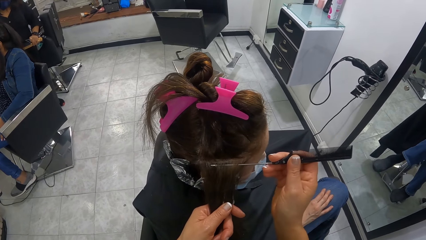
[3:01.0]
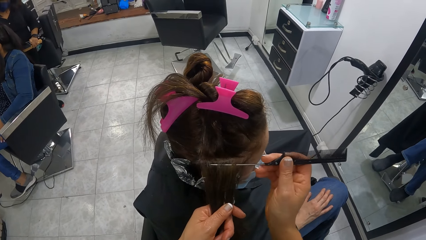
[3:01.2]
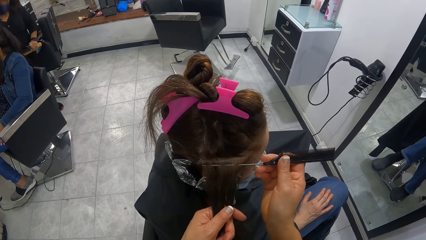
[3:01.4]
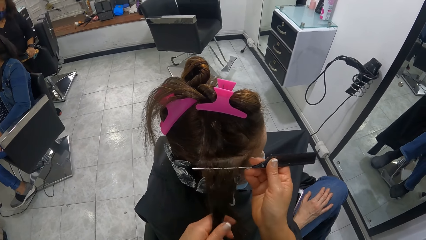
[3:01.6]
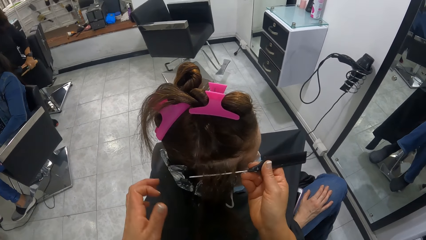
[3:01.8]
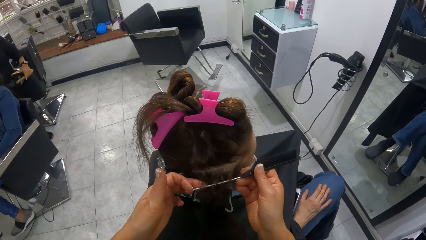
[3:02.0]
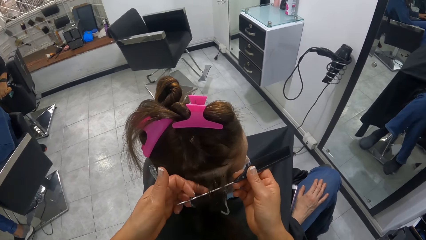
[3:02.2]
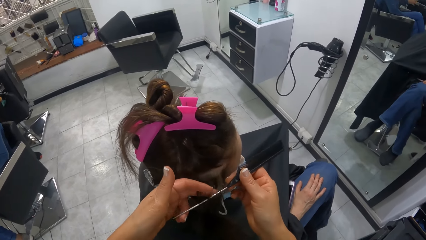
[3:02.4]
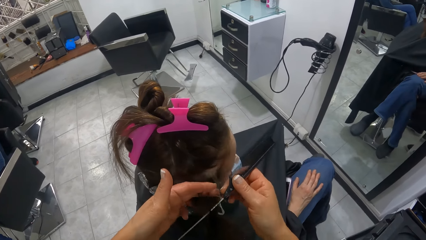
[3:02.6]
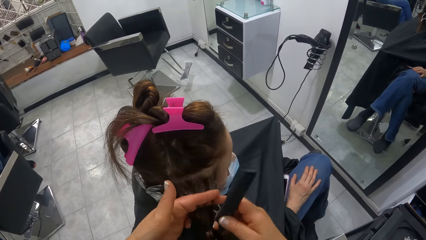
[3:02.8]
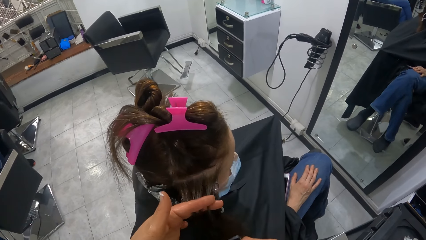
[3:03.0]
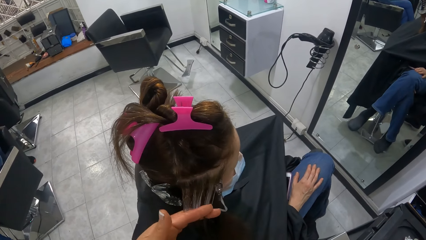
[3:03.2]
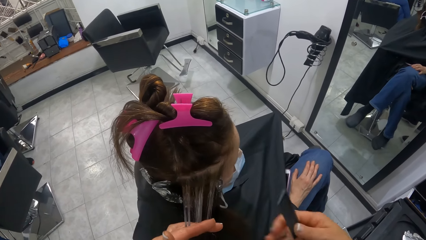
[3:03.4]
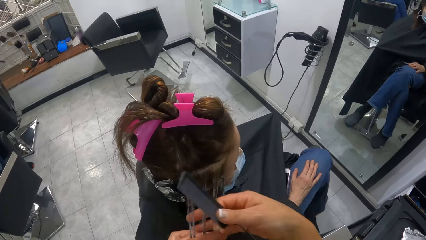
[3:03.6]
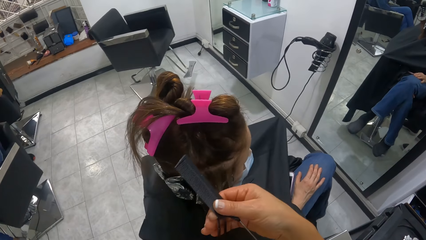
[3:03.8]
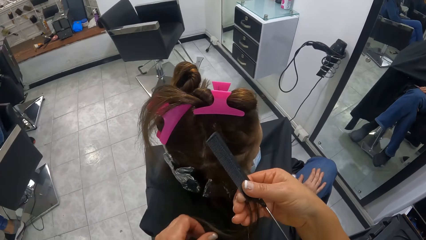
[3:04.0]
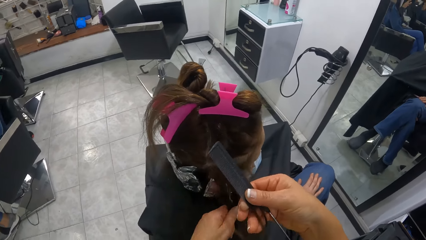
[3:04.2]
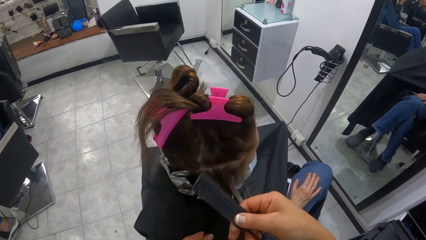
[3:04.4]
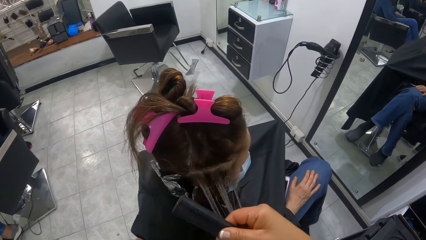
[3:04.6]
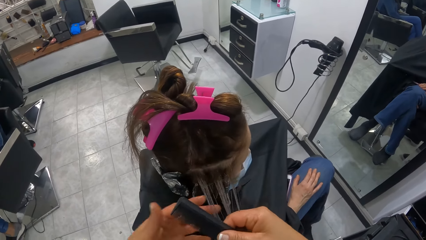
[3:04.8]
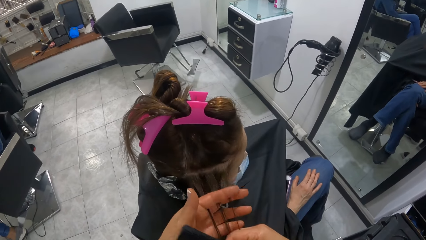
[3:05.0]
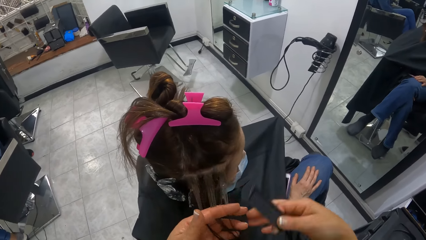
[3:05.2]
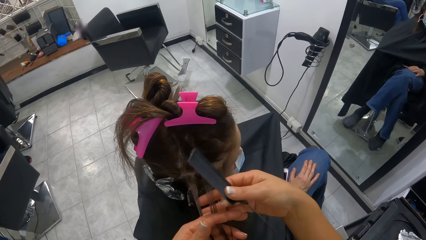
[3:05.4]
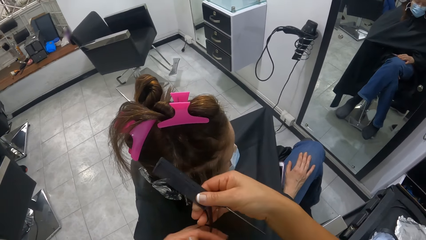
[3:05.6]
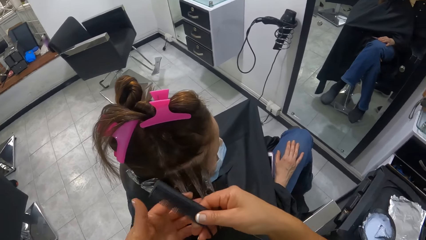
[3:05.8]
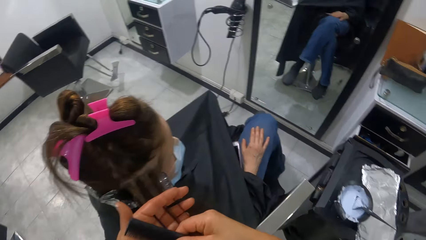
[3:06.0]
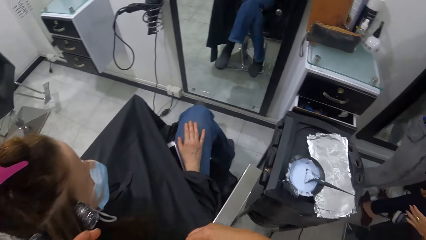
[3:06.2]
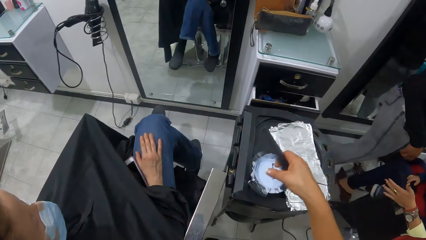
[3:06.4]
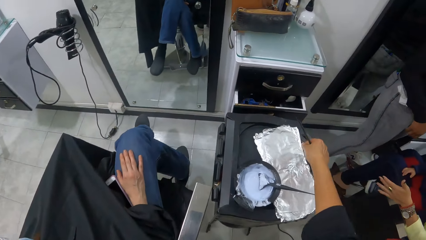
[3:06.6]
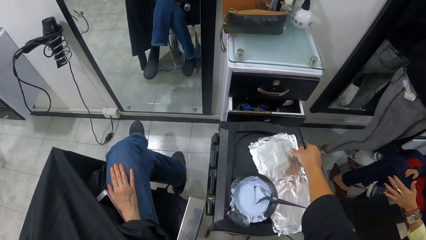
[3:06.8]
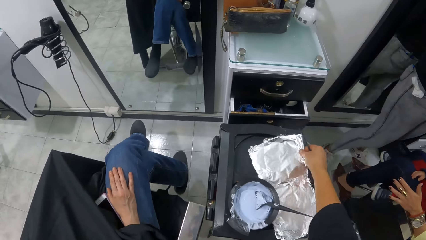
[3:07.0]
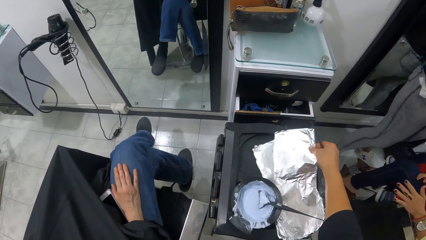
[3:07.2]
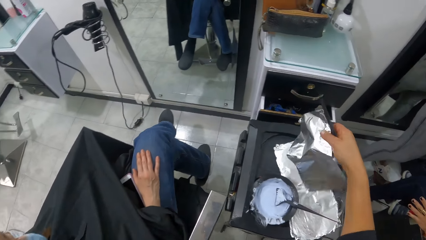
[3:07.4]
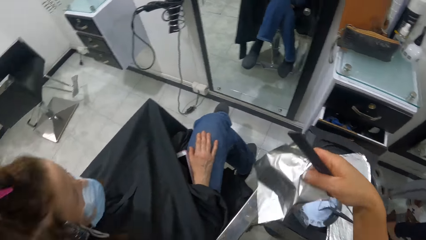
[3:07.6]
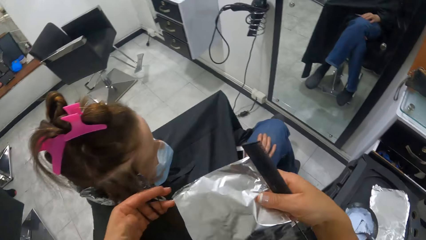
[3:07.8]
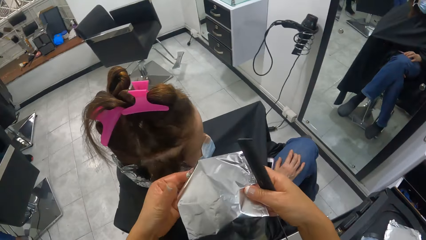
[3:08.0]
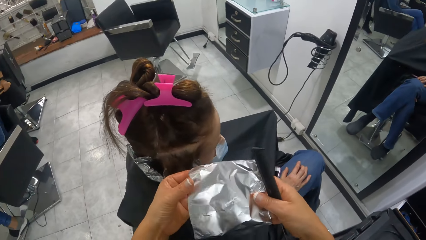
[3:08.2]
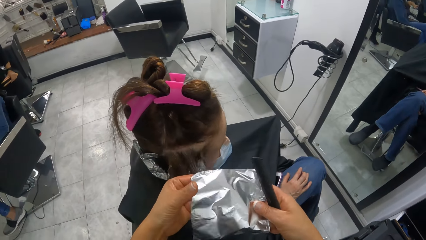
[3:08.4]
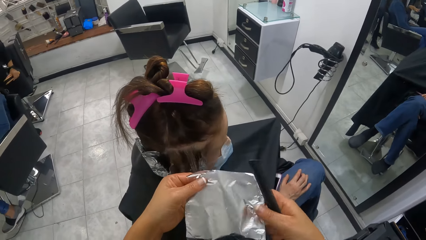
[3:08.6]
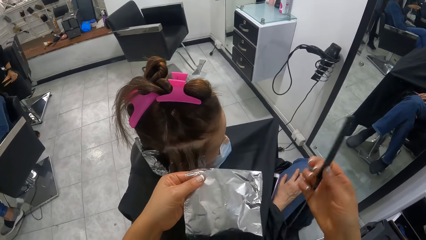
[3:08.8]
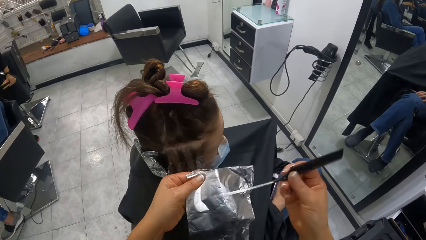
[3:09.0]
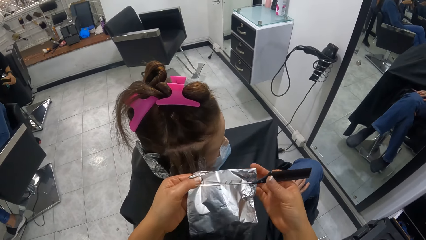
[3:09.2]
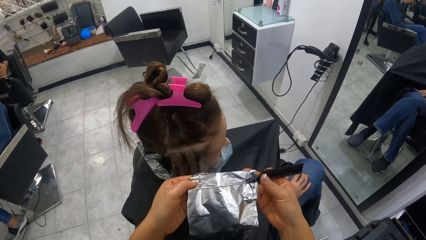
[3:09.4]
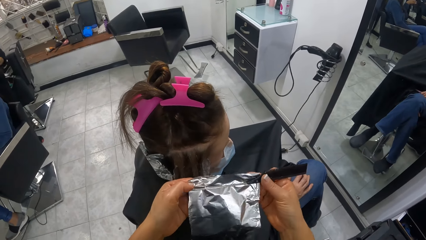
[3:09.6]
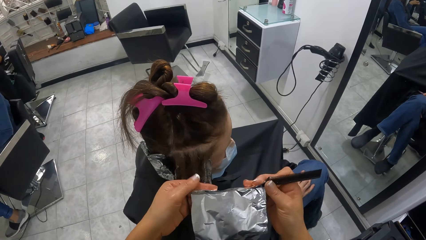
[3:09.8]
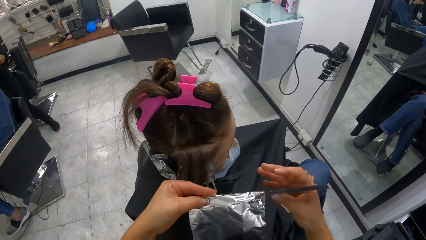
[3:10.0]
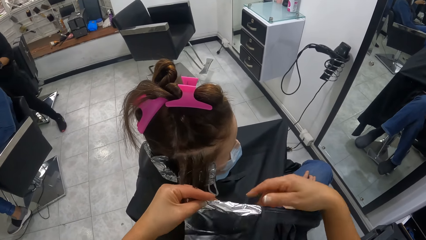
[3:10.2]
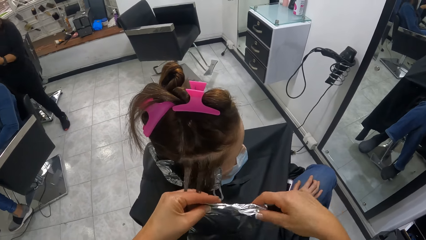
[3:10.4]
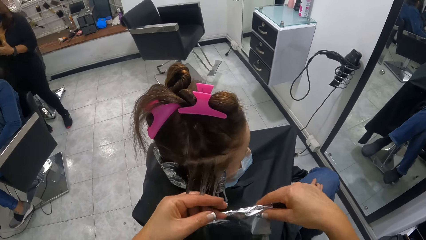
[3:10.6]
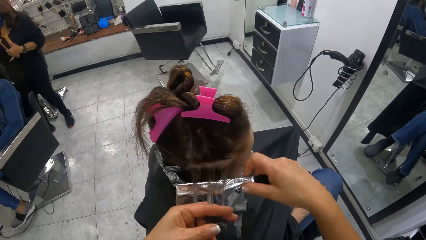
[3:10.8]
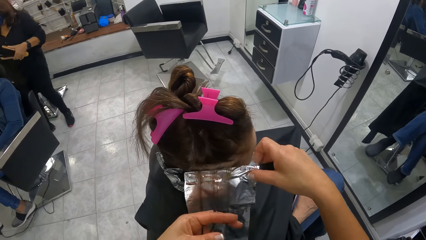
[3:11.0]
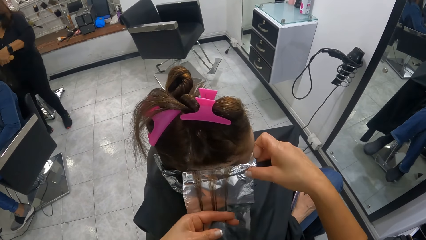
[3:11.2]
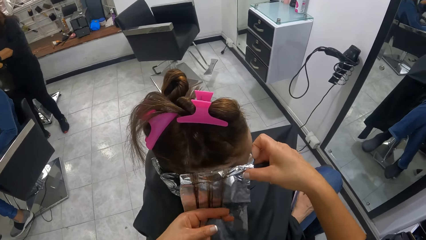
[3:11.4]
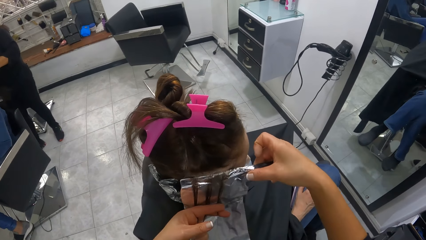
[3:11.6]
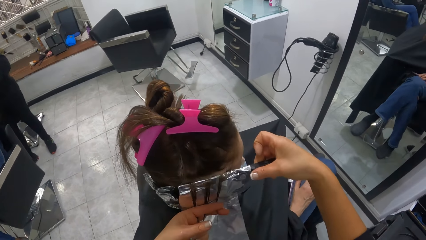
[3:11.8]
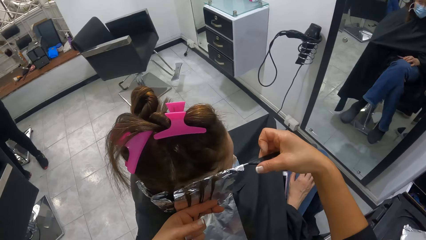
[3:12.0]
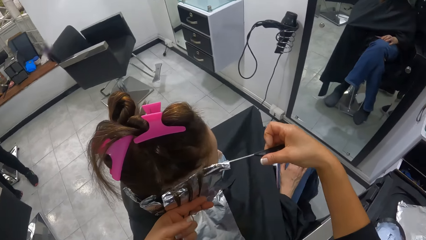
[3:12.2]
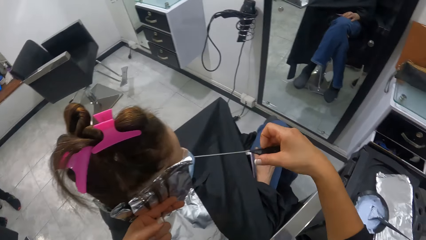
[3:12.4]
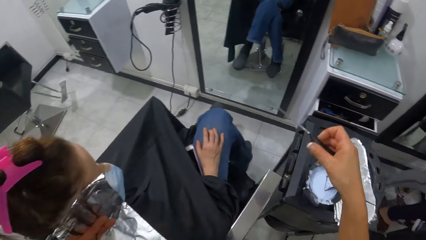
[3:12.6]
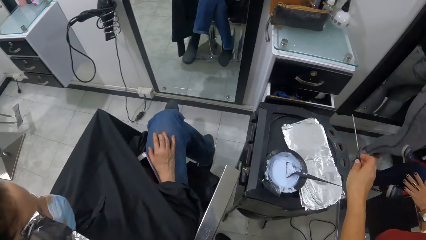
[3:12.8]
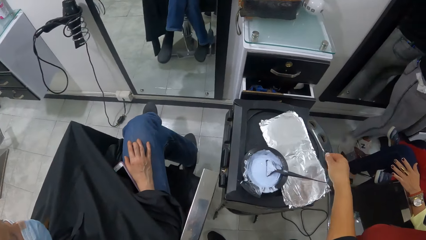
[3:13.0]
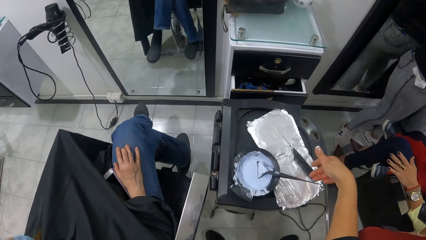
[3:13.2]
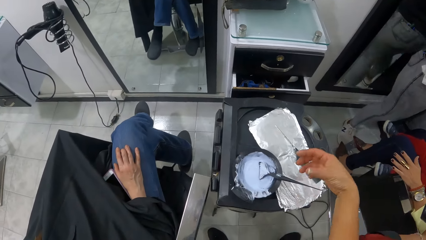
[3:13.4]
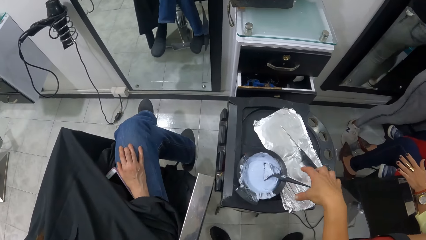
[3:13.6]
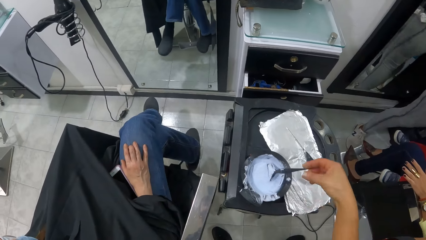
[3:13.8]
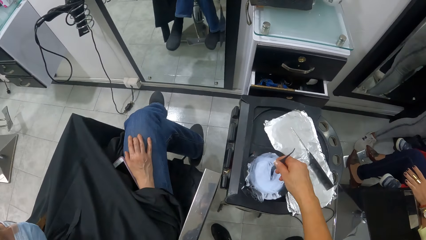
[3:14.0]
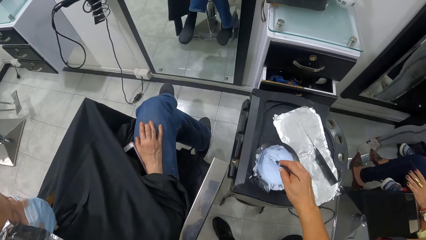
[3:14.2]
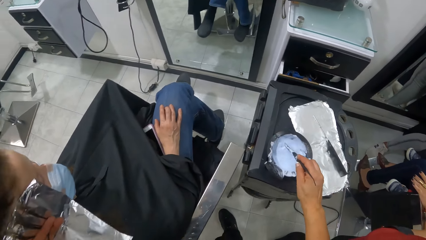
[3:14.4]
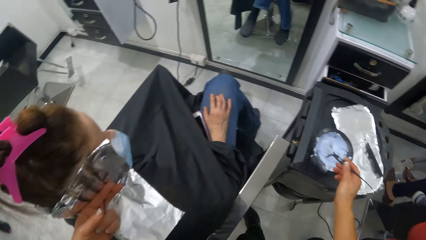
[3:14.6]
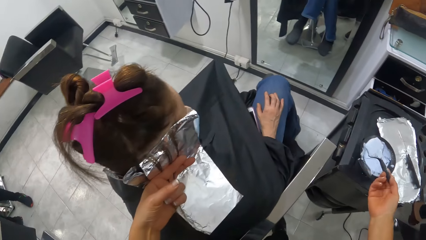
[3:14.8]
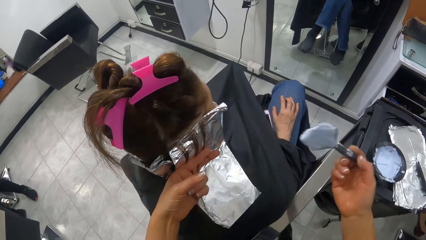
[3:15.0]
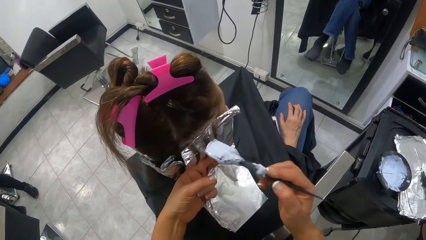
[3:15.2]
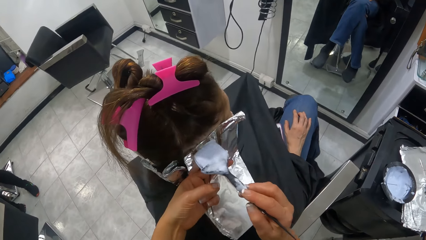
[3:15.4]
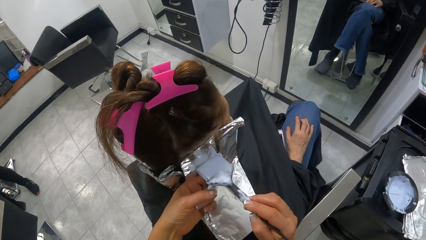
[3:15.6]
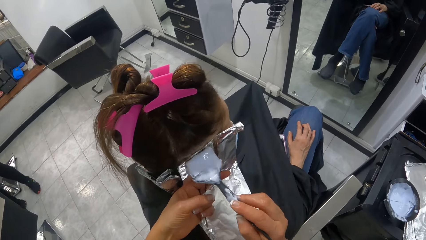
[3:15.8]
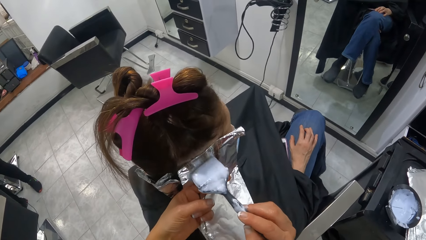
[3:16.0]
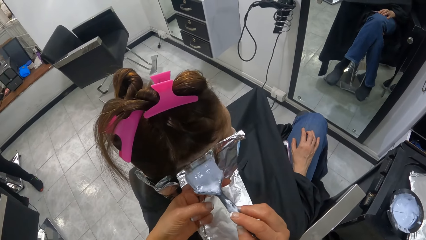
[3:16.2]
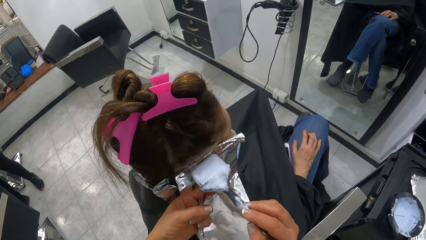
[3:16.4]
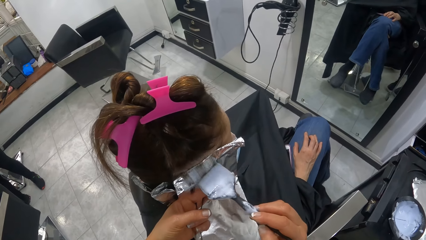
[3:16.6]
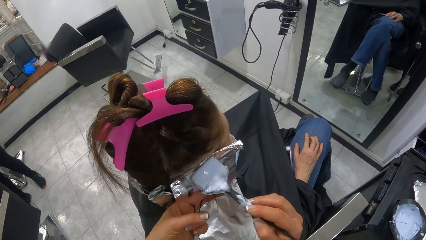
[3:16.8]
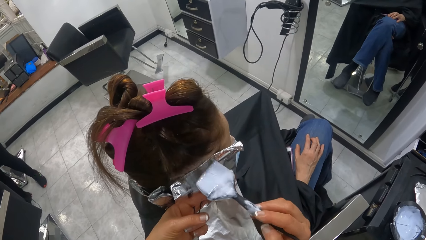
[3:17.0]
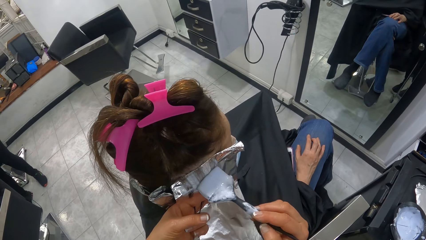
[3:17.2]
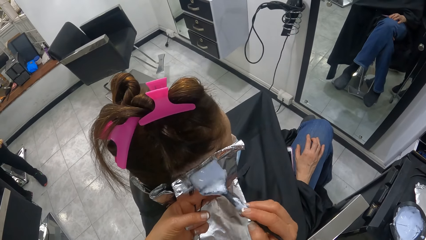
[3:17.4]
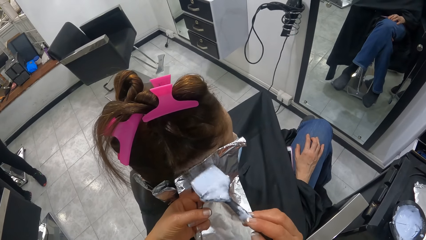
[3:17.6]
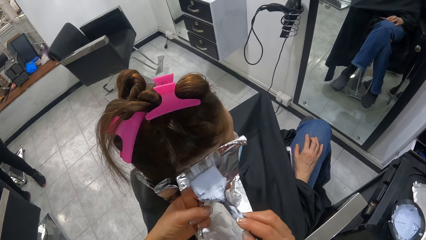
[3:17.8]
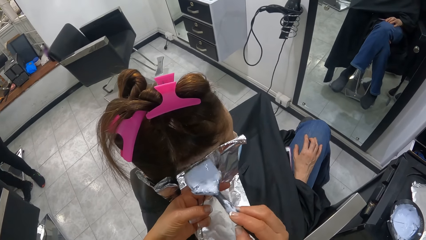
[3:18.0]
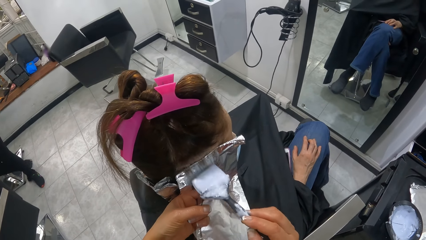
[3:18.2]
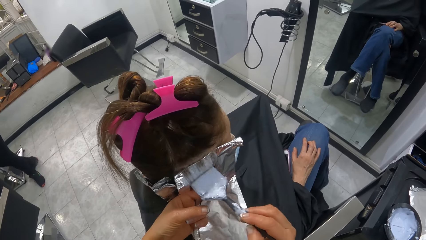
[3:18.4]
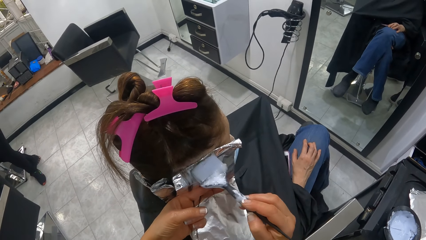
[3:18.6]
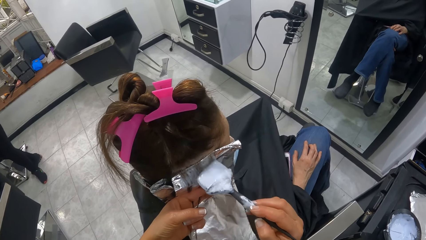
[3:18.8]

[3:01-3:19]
The camera wearer holds the hair of the woman with her left hand. She holds the hair of the woman with her right hand. She holds the hair of the woman with her left hand. She holds the hair of the woman with both hands. She holds the hair of the woman with her right hand. She holds the hair of the woman with both hands. She holds the hair of the woman with her left hand. She picks an aluminum foil from the table with her right hand. She holds the aluminum foil with both hands. She holds the aluminum foil with her left hand. She wraps the comb in her right hand with the aluminum foil in her left hand. She places the aluminum foil on the comb in her right hand on the head of the woman, below the hair. She removes the comb from the aluminum foil on the head of the woman. She drops the comb in her right hand on the table. She picks the brush from the bowl containing the cream on the table with her right hand. She stirs the hair detergent with the comb. She rubs the cream on the brush with her right hand on the hair of the woman.
